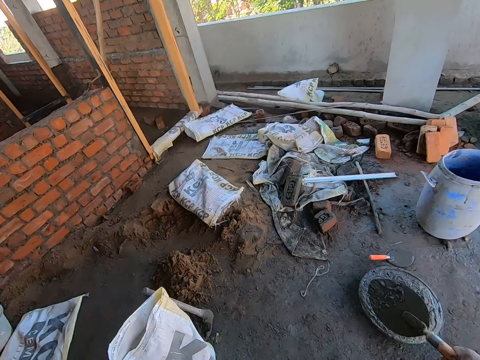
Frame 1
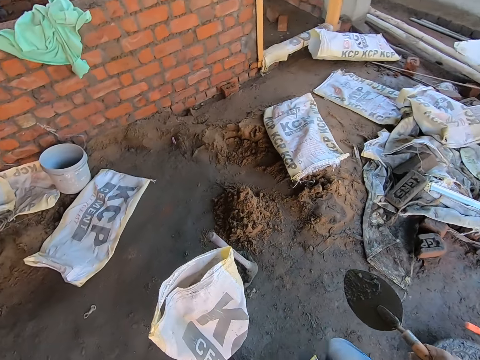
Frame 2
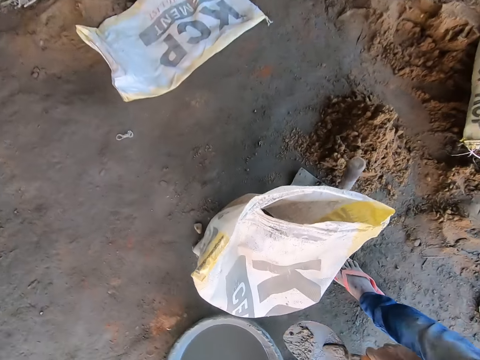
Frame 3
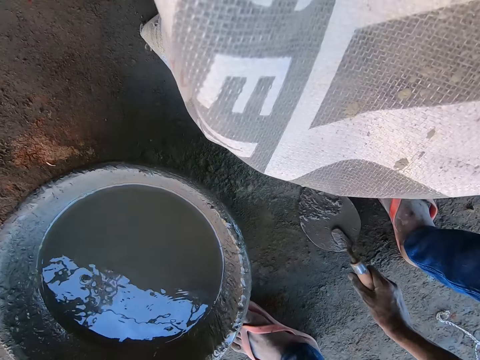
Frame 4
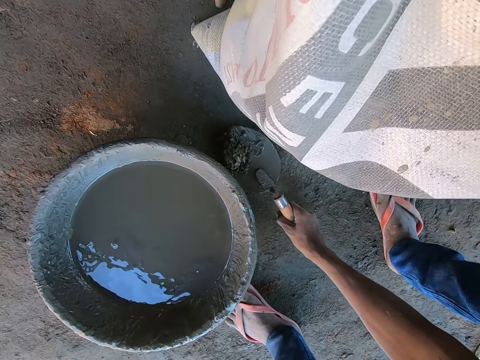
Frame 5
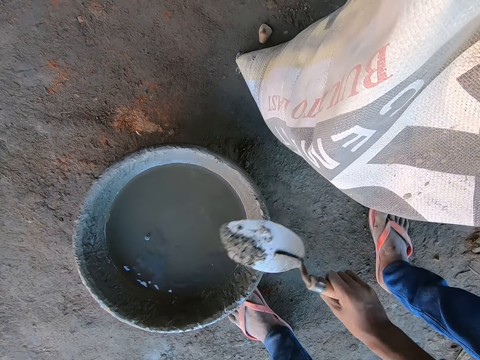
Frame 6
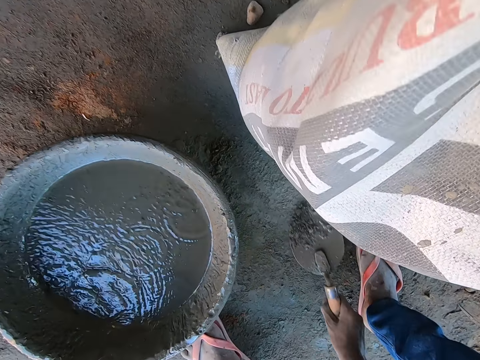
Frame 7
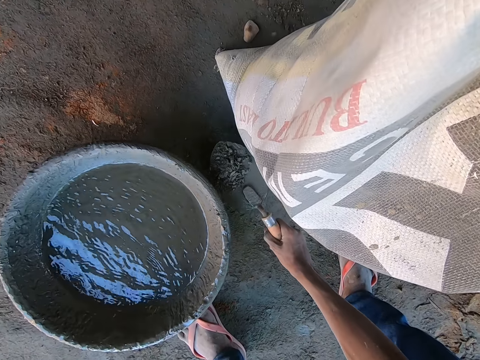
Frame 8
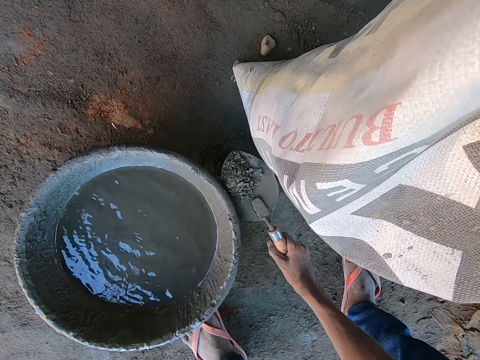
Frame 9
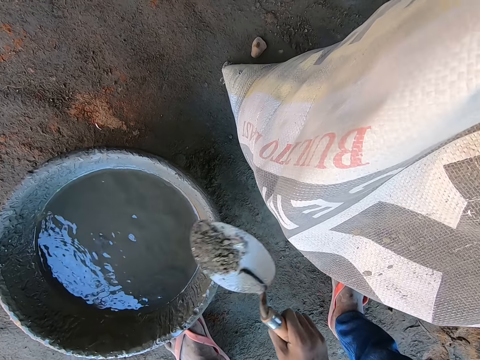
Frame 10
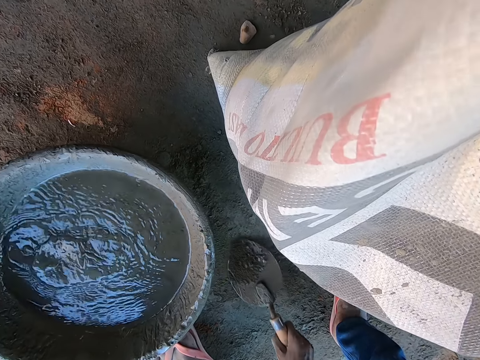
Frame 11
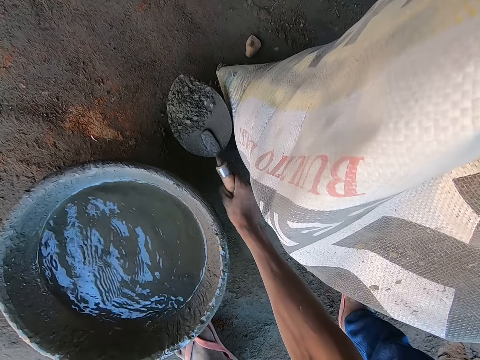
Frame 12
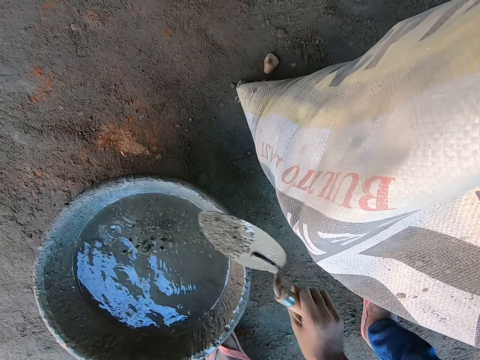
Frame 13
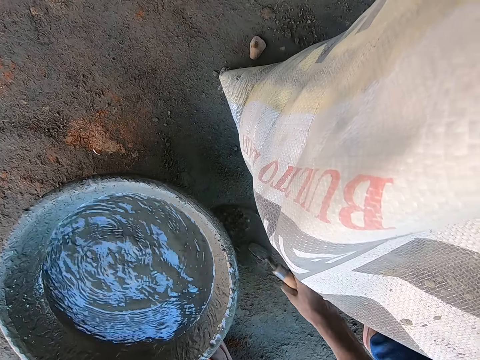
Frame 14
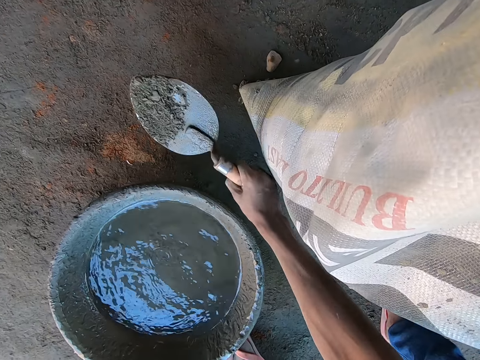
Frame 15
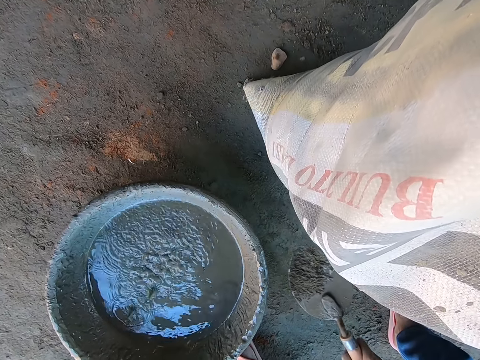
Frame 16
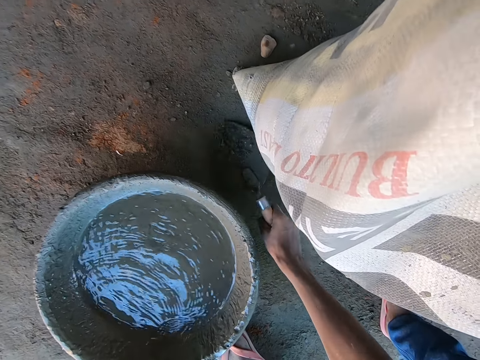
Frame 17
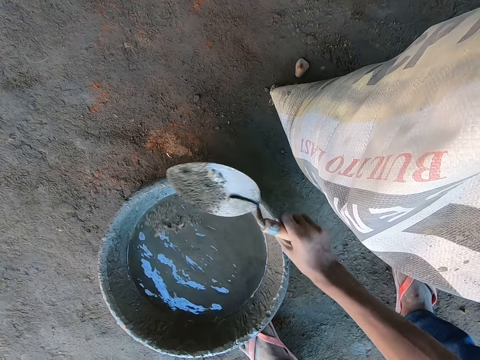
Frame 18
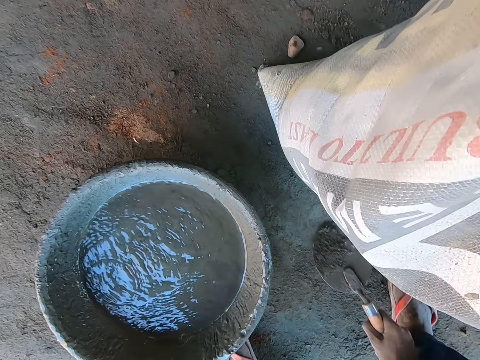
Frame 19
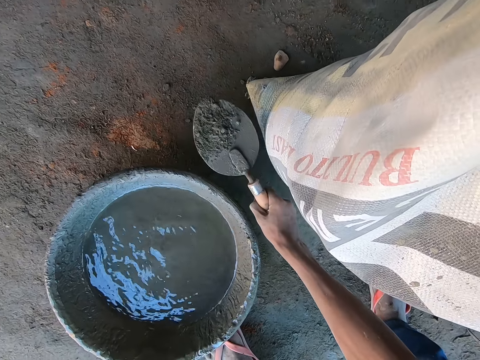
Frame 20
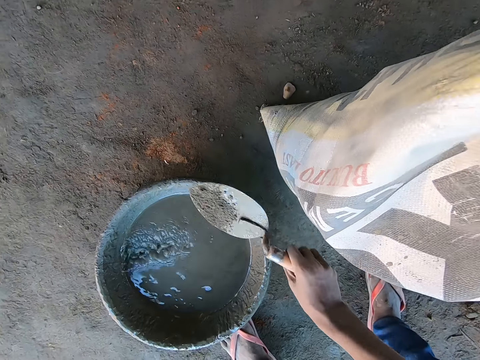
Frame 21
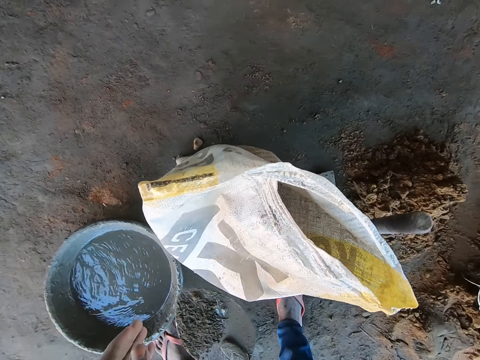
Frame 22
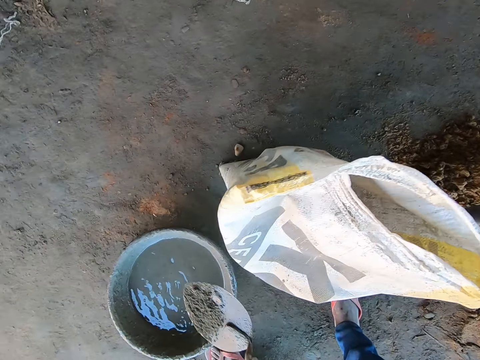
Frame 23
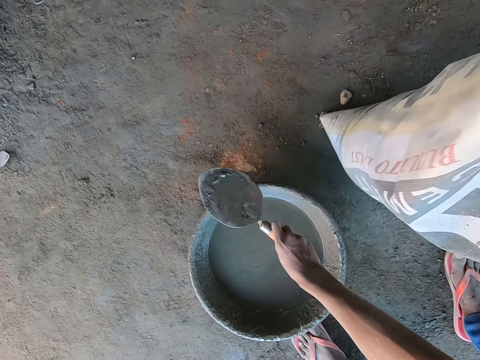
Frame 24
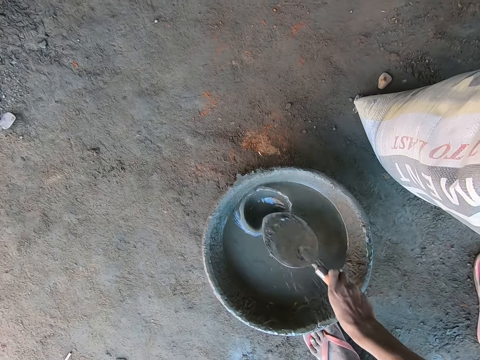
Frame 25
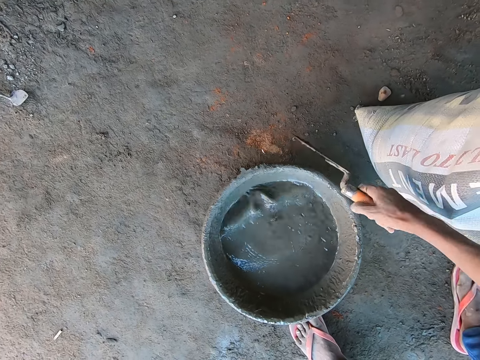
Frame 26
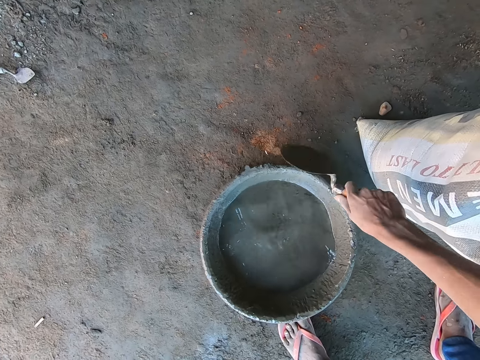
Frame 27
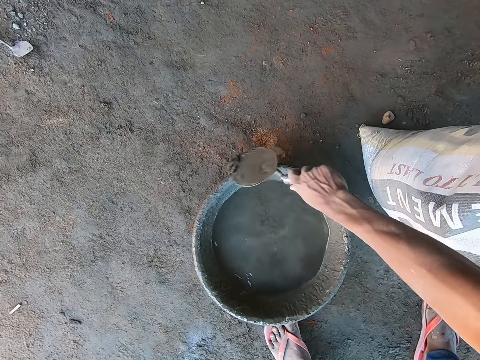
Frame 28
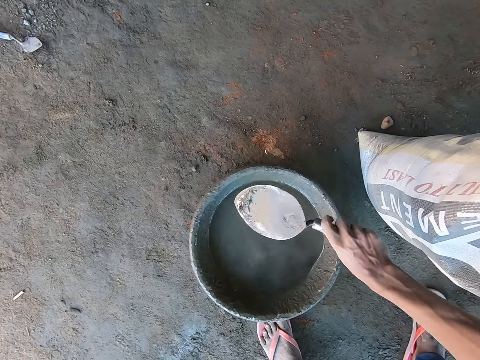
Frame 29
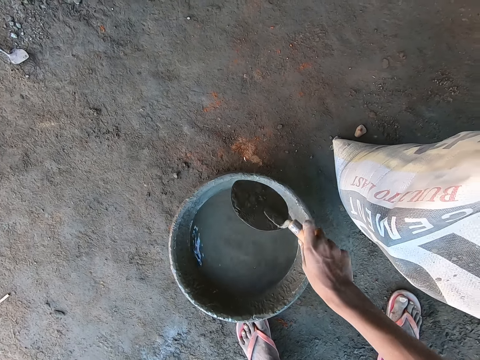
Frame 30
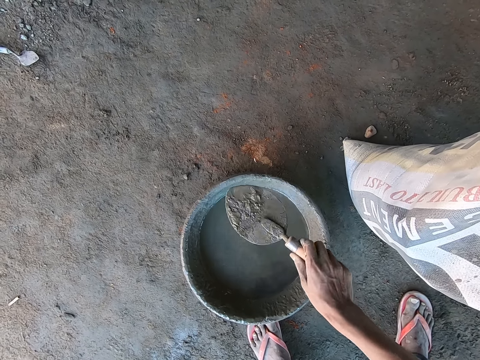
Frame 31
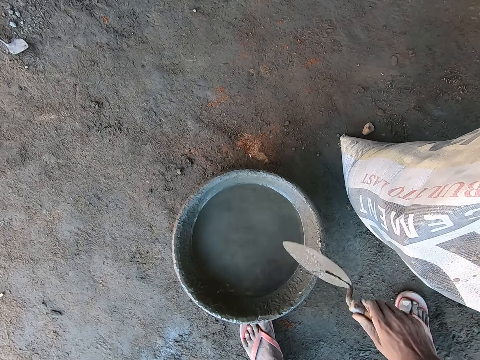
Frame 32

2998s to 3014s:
The camera wearer scoops cement from the floor into the pan with the trowel in his right hand. He does this repeatedly. He scrapes the trowel on the pan with his right hand.

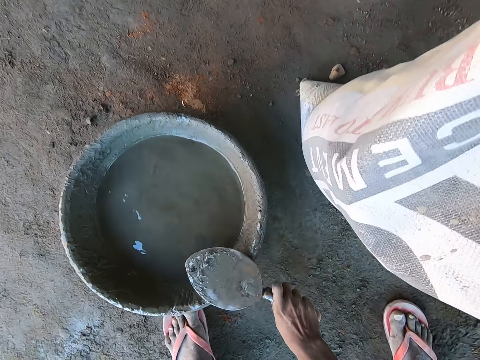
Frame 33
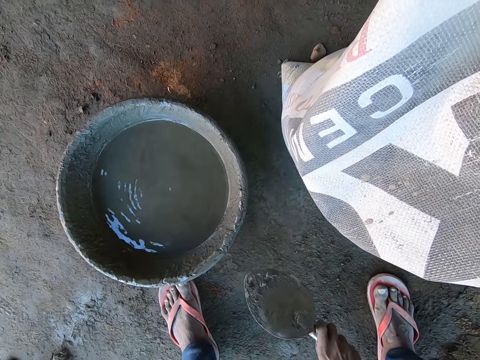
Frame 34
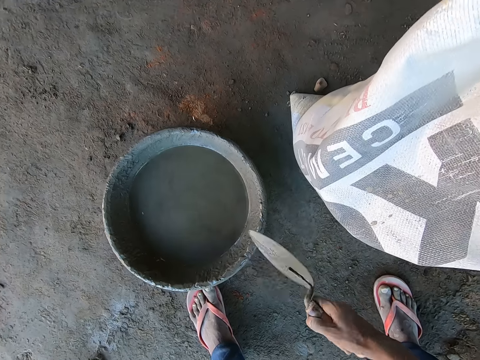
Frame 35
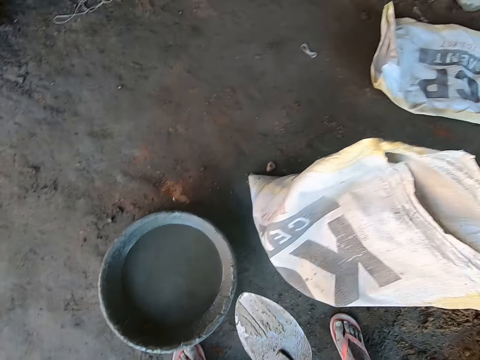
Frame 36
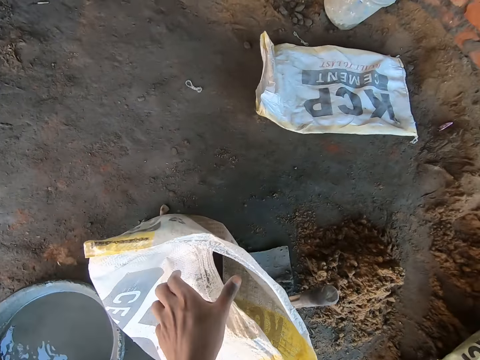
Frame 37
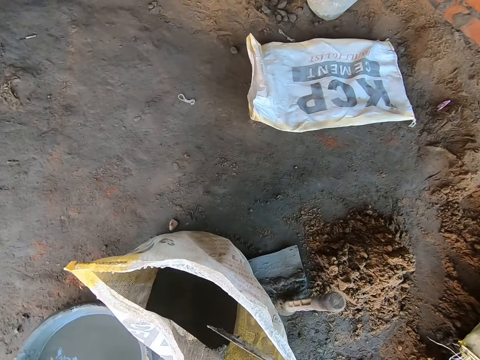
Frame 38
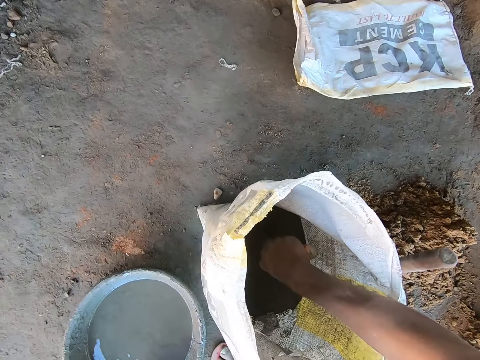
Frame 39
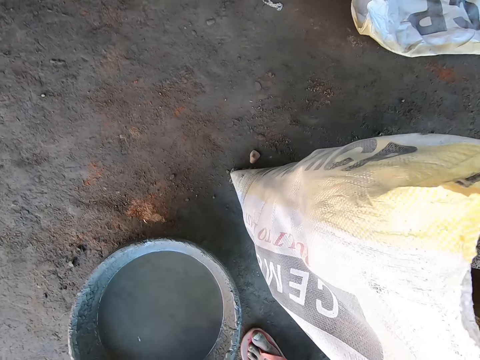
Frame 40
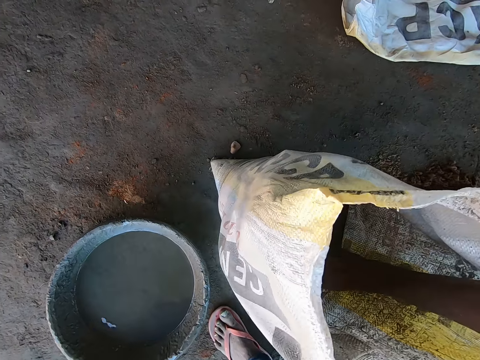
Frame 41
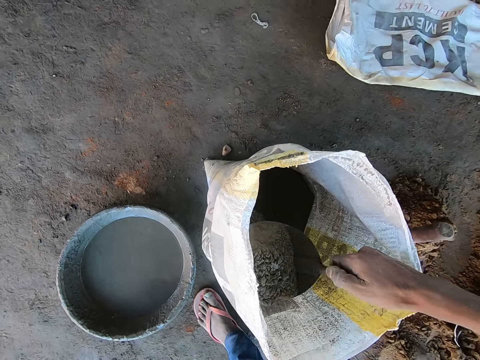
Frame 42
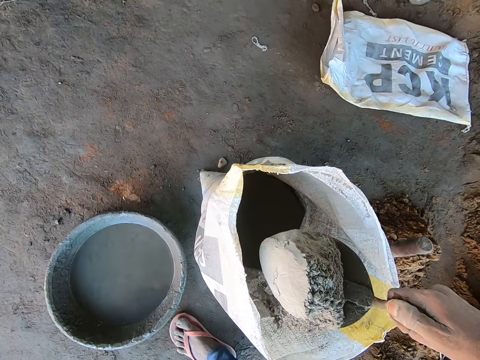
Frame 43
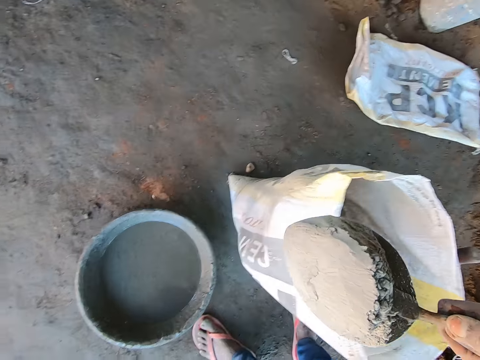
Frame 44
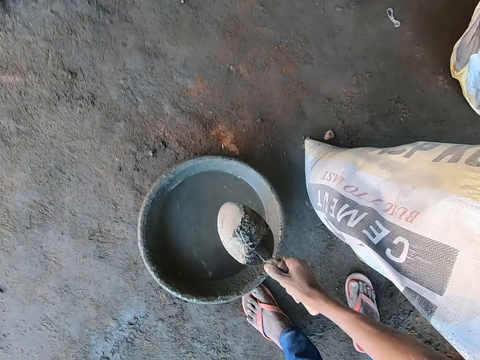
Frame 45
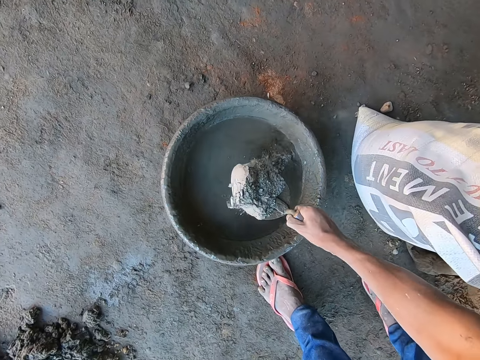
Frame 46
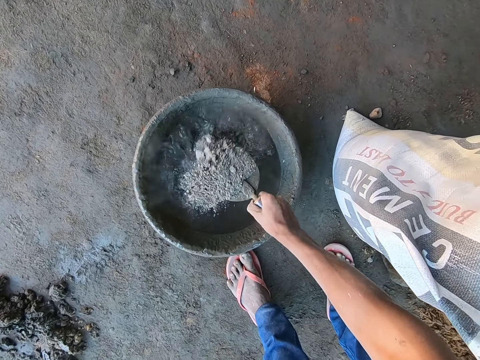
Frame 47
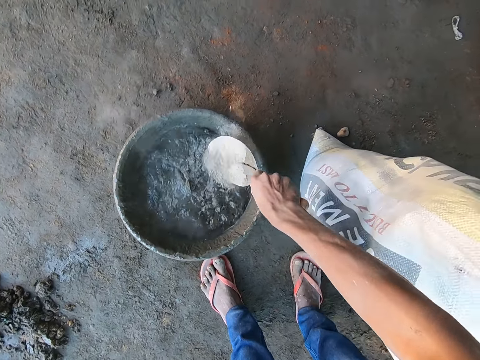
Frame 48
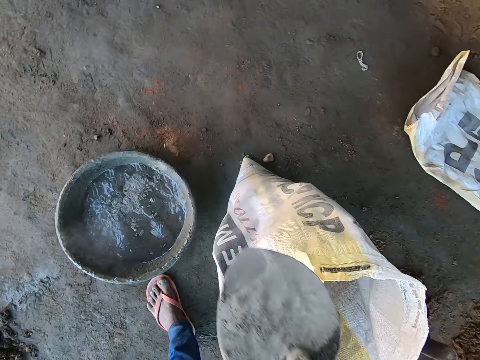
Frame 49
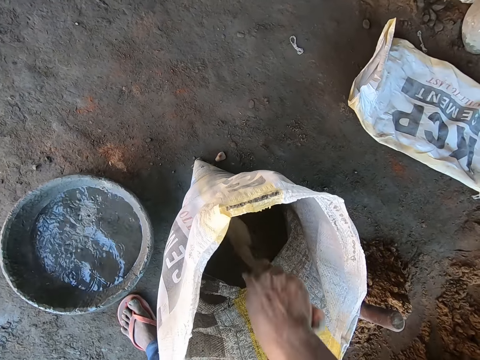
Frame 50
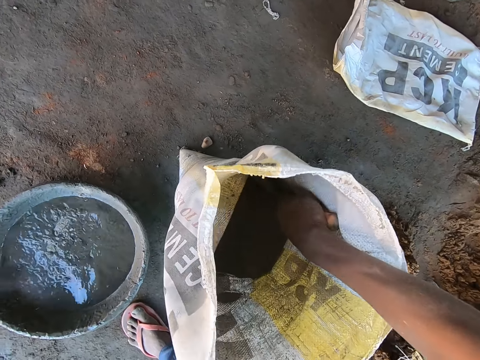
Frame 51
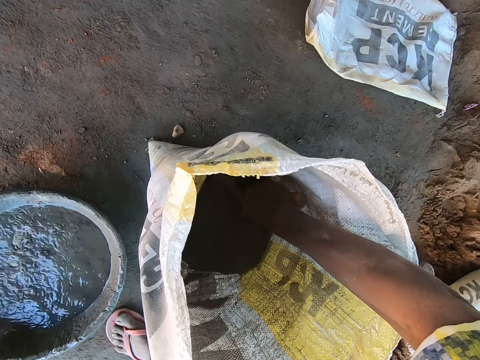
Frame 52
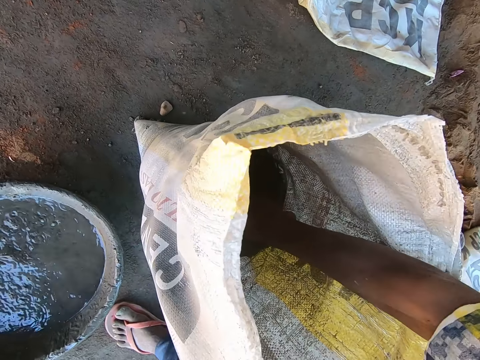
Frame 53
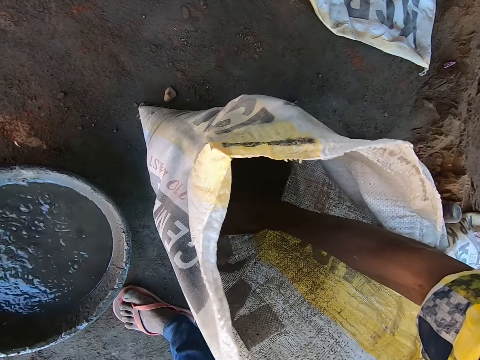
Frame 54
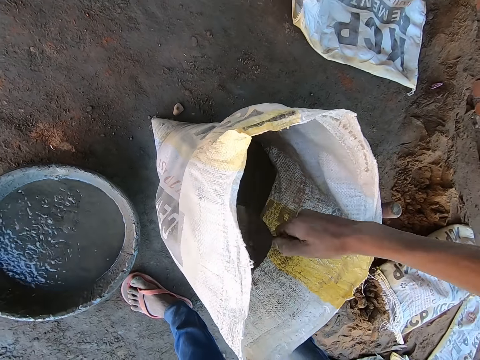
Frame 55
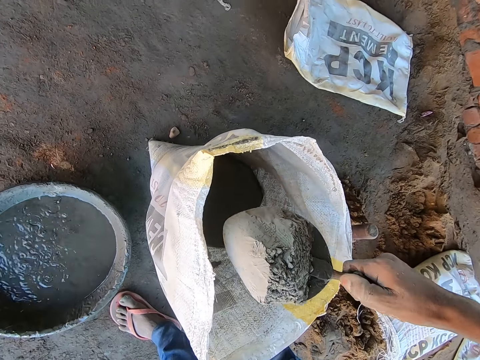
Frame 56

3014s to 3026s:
The camera wearer holds a cement bag on the floor with his left hand. He adjusts a sack. He scoops cement from the cement bag with the trowel in his right hand. He pours the cement from the trowel into the pan with his right hand. He scoops cement from the cement bag with the trowel in his right hand.
